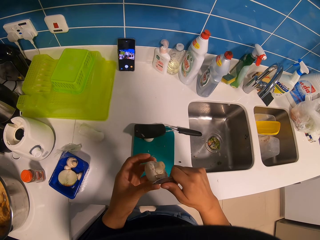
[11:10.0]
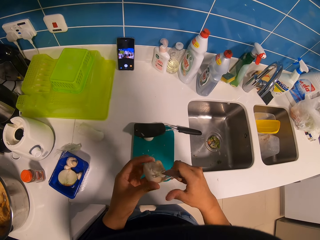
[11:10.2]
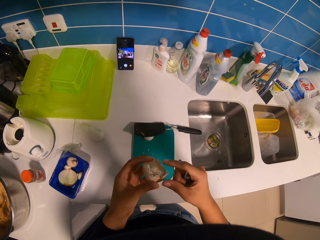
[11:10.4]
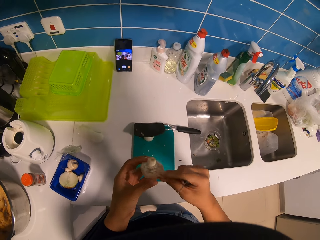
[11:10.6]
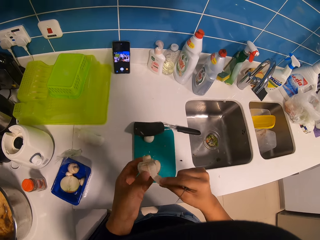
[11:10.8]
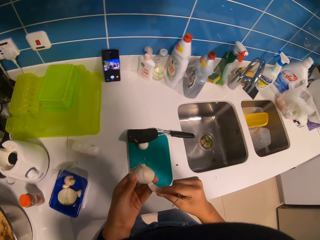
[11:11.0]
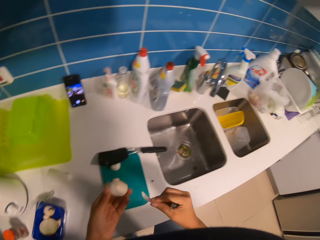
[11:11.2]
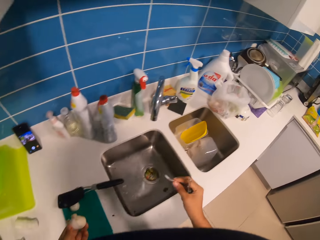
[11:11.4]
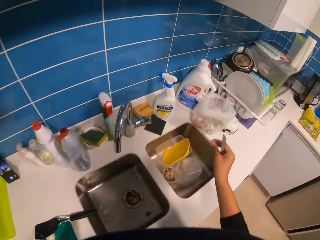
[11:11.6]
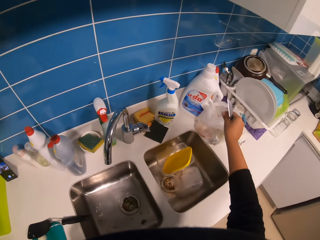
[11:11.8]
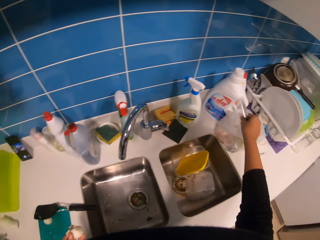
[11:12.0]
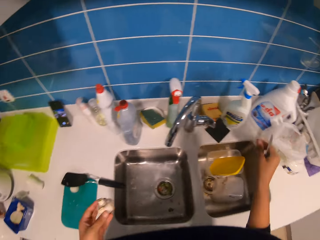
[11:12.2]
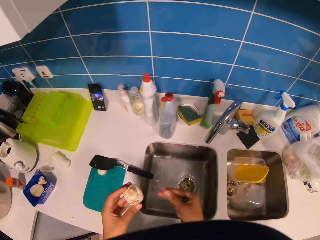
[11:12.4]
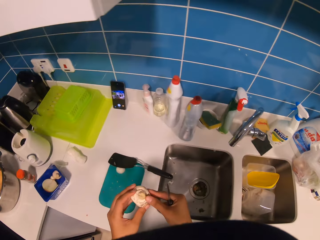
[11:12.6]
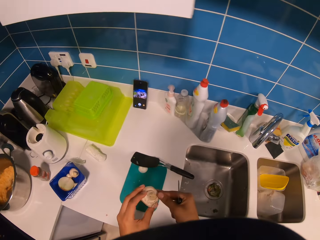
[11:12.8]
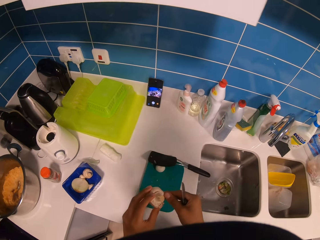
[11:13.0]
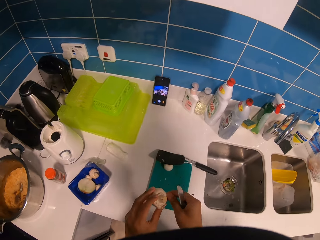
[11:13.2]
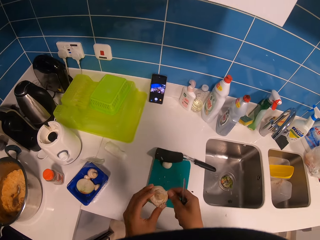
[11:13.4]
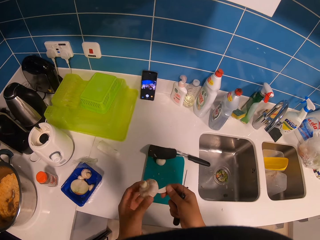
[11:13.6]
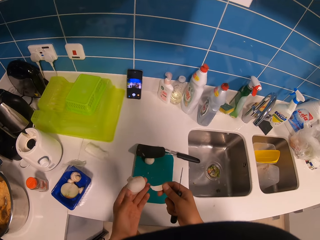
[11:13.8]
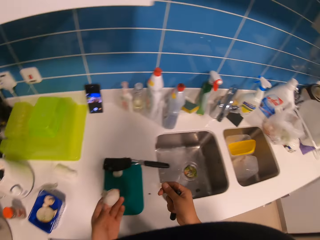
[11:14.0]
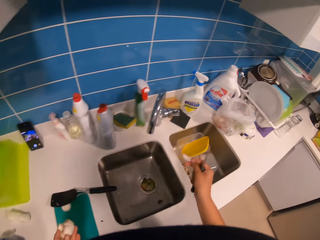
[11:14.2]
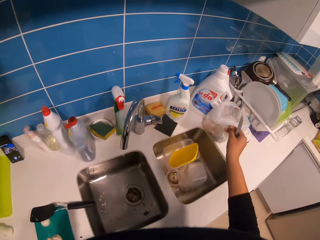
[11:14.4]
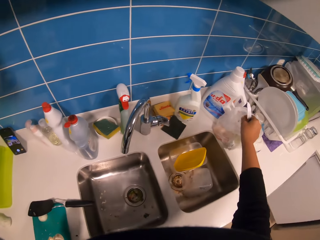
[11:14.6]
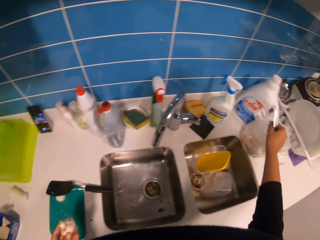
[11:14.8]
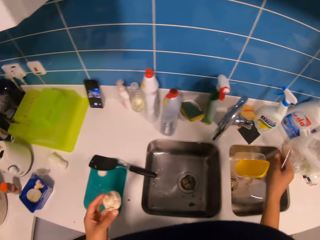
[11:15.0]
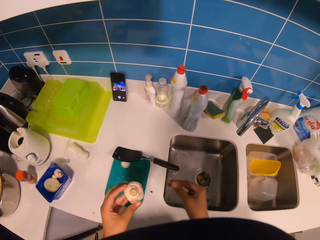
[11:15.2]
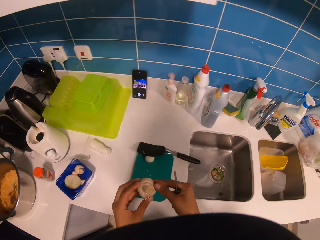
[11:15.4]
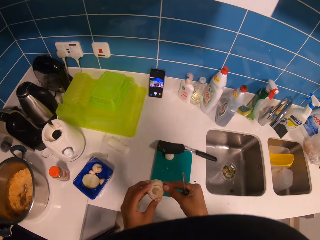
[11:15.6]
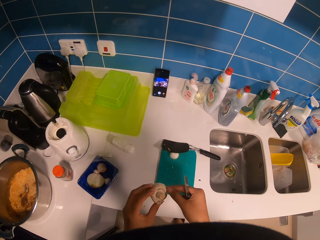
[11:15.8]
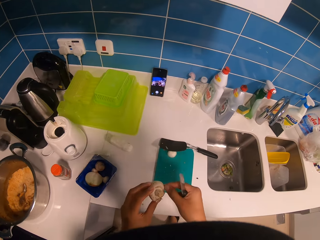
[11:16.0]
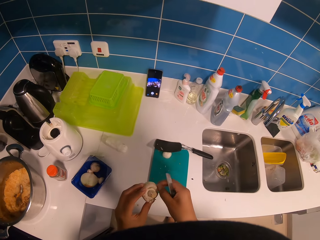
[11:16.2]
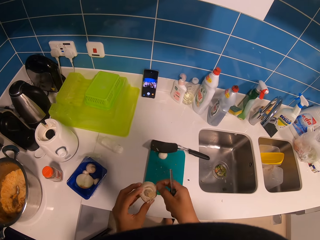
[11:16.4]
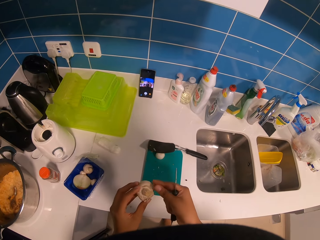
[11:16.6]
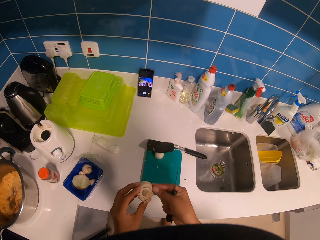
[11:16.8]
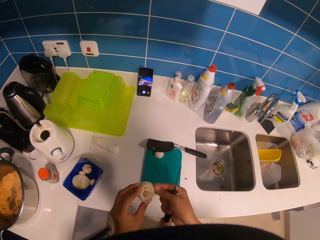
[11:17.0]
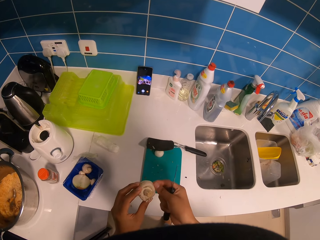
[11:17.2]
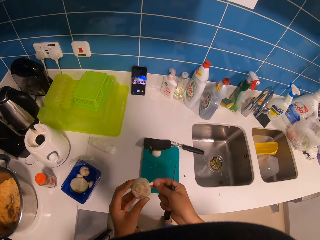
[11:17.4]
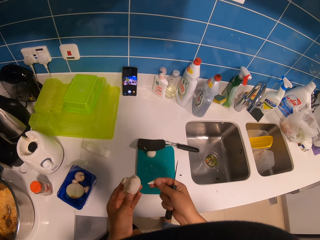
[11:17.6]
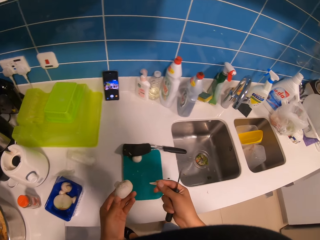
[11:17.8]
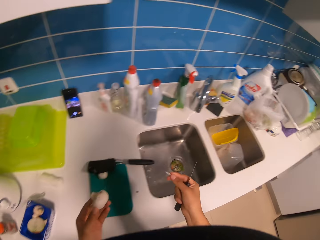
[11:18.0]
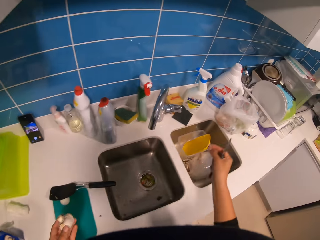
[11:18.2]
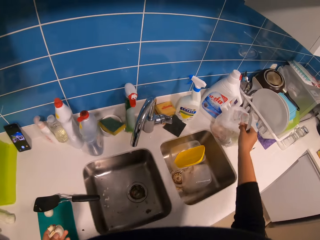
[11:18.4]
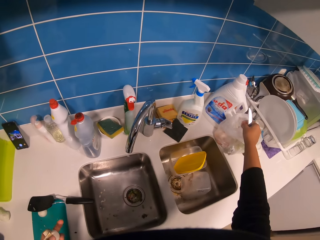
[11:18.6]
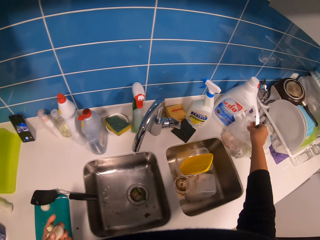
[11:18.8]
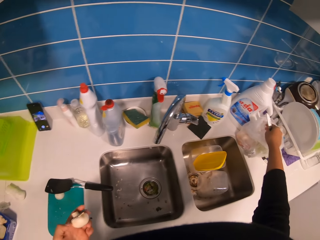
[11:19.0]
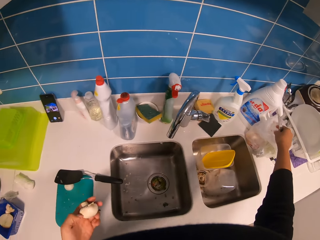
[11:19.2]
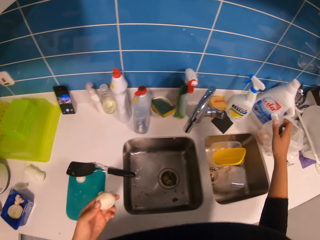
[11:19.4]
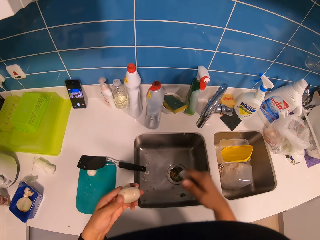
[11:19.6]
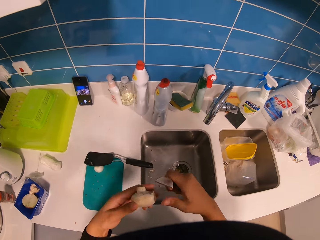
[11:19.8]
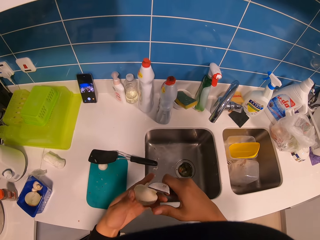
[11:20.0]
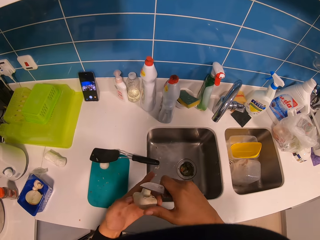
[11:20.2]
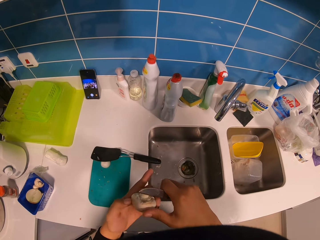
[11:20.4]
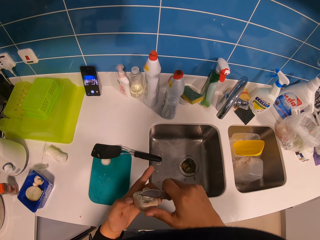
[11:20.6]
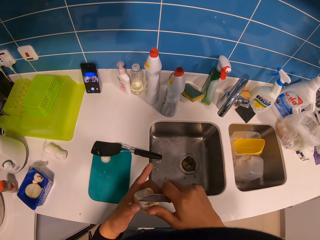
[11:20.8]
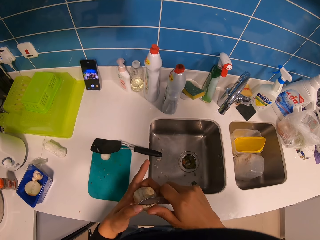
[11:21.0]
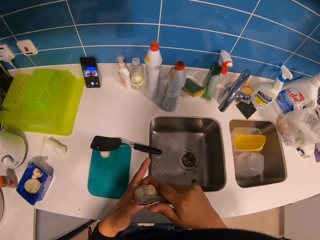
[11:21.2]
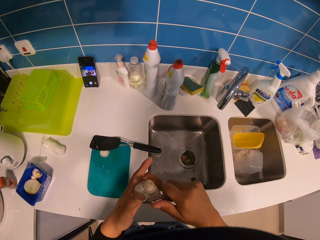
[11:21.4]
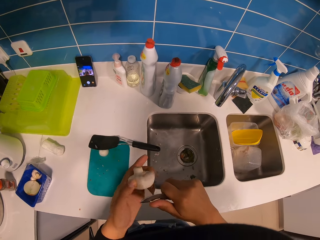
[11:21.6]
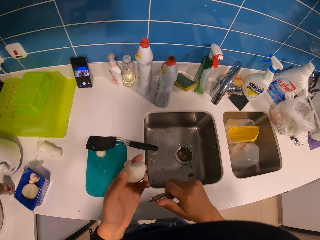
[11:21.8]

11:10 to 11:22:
The camera wearer puts mushroom coats or peels on the chopping board. They peel the mushroom or onion. They put mushroom coats on the chopping board. They peel the mushroom. They put mushroom coats on the chopping board. They remove onion peels. They chop the mushroom.

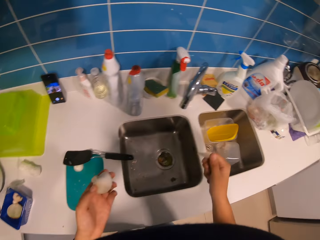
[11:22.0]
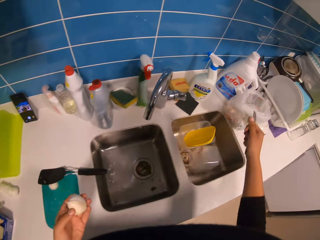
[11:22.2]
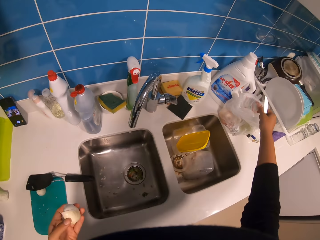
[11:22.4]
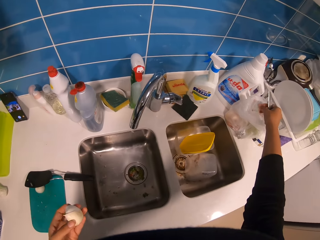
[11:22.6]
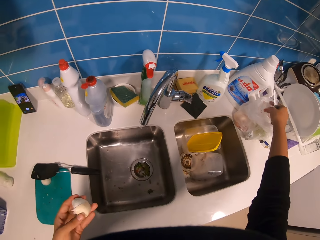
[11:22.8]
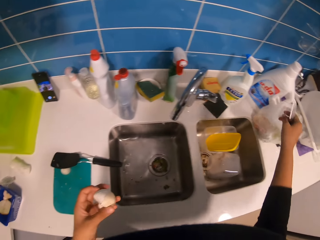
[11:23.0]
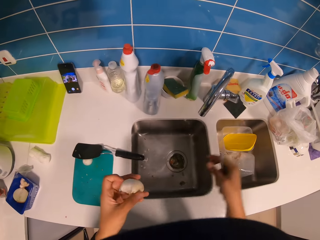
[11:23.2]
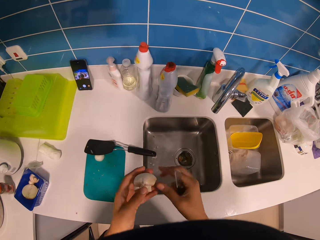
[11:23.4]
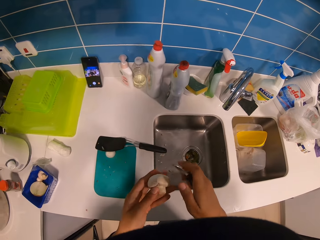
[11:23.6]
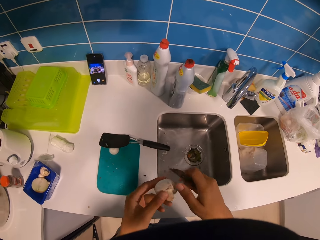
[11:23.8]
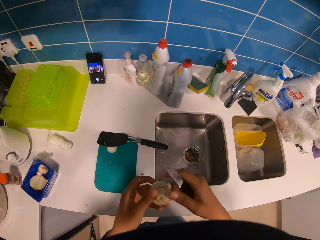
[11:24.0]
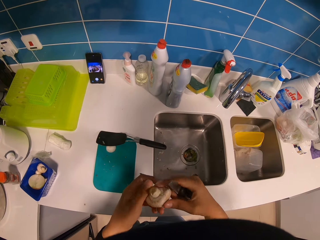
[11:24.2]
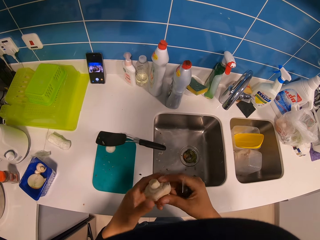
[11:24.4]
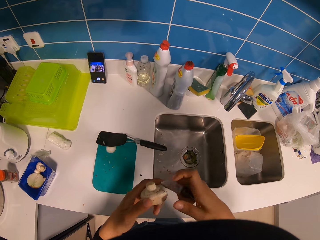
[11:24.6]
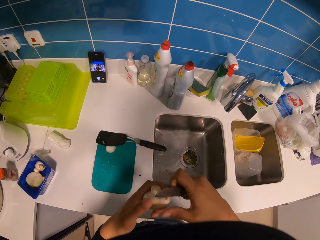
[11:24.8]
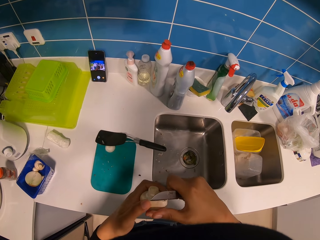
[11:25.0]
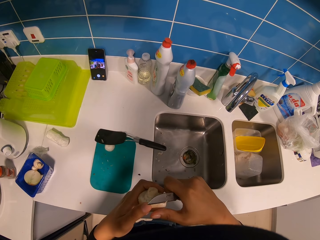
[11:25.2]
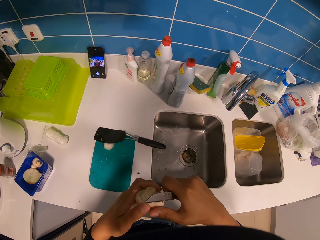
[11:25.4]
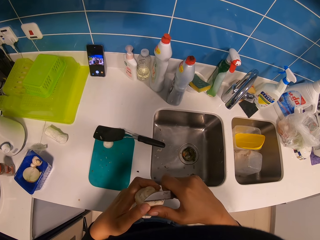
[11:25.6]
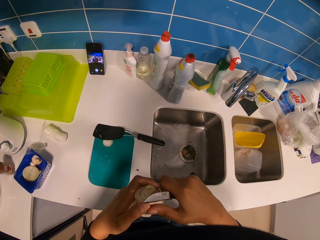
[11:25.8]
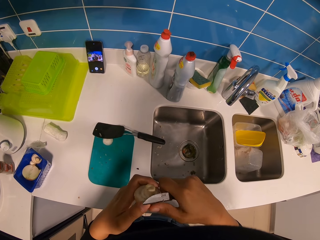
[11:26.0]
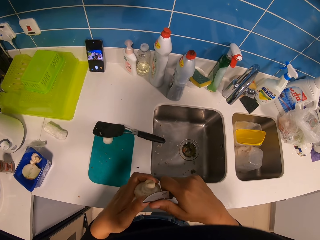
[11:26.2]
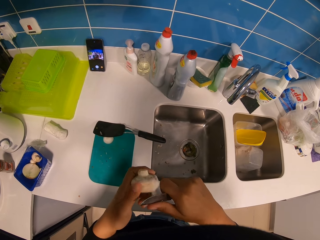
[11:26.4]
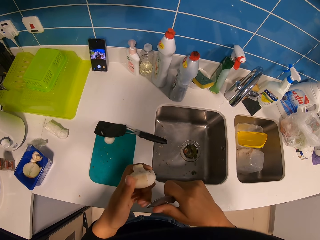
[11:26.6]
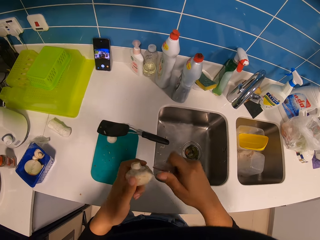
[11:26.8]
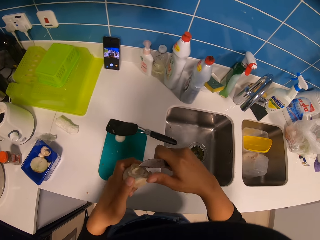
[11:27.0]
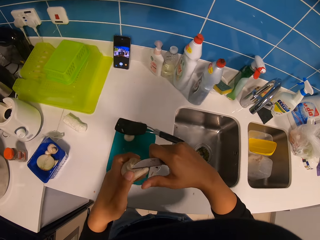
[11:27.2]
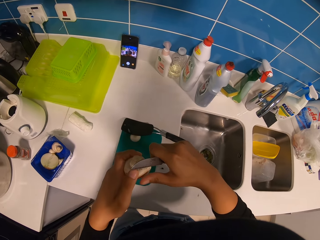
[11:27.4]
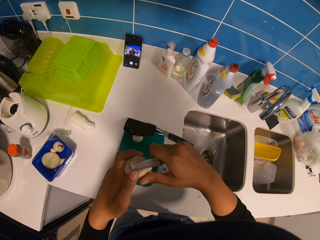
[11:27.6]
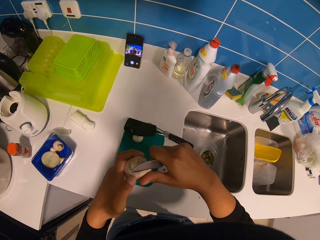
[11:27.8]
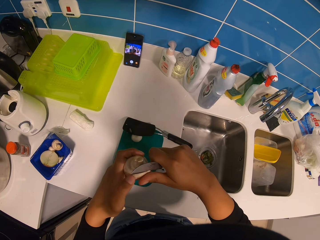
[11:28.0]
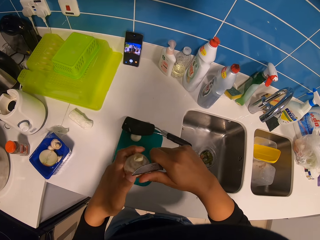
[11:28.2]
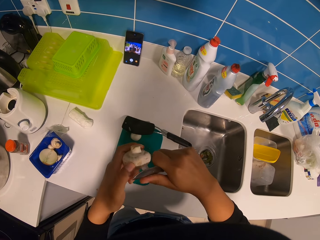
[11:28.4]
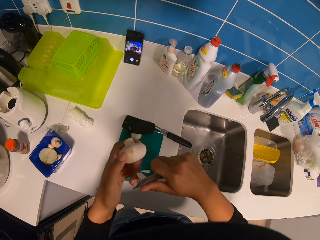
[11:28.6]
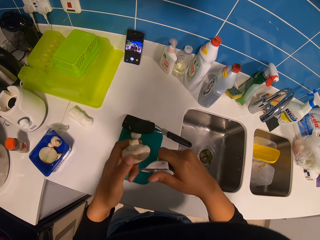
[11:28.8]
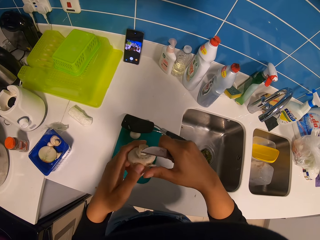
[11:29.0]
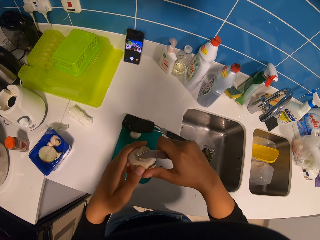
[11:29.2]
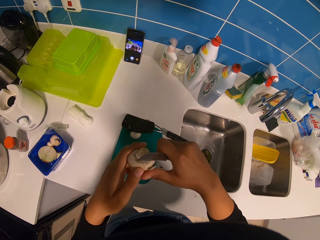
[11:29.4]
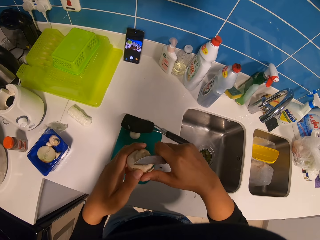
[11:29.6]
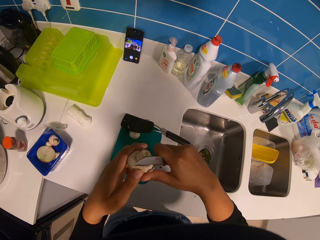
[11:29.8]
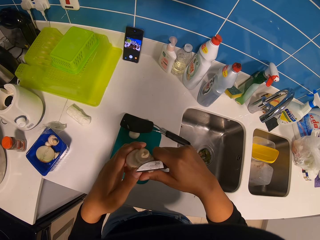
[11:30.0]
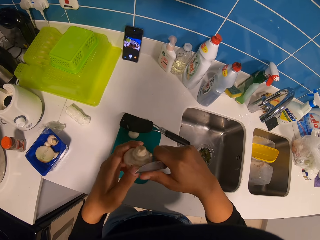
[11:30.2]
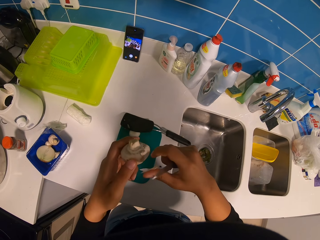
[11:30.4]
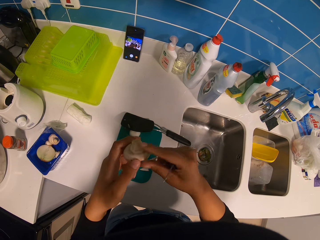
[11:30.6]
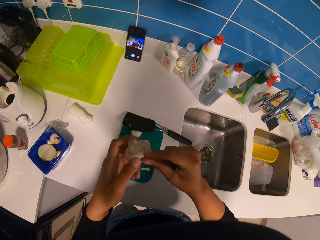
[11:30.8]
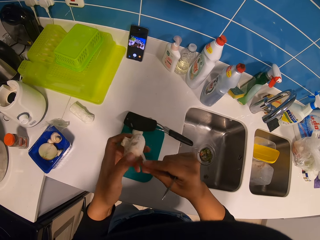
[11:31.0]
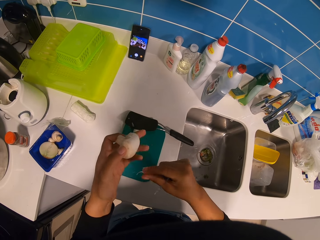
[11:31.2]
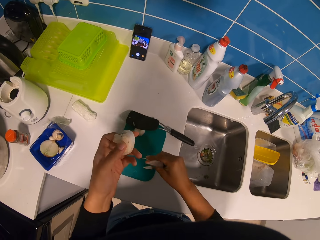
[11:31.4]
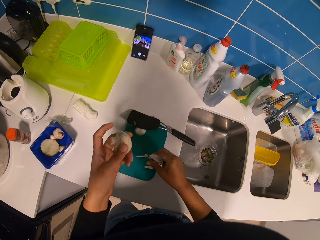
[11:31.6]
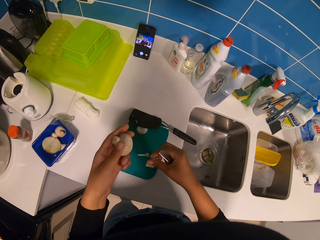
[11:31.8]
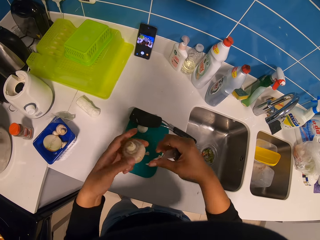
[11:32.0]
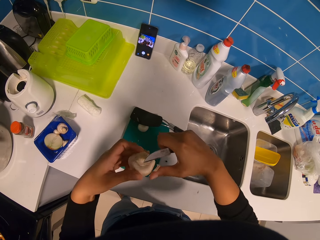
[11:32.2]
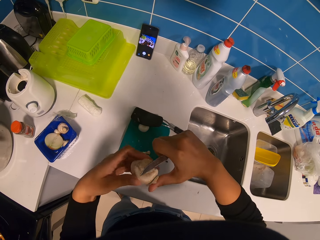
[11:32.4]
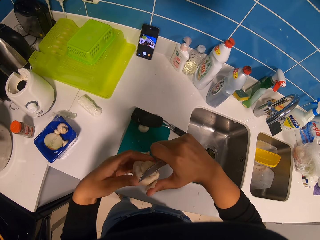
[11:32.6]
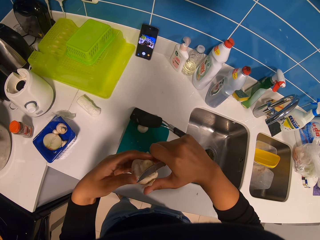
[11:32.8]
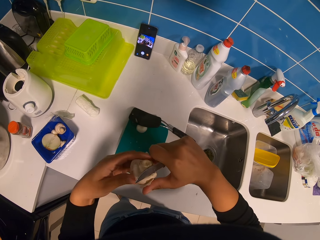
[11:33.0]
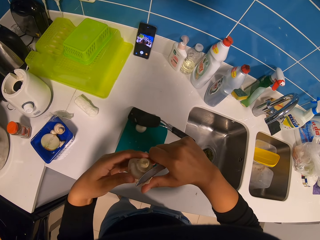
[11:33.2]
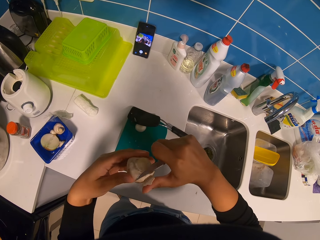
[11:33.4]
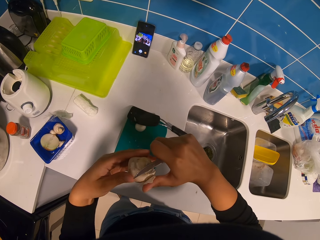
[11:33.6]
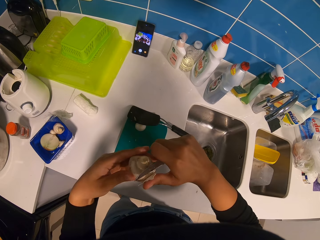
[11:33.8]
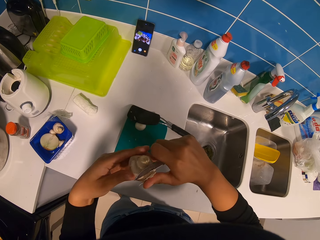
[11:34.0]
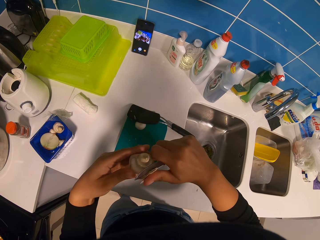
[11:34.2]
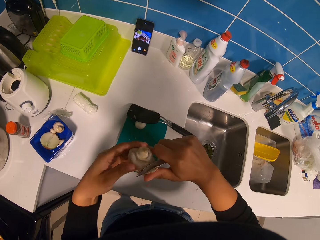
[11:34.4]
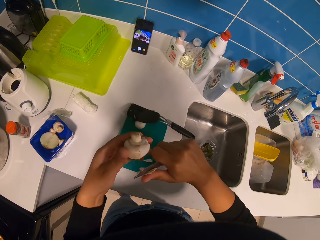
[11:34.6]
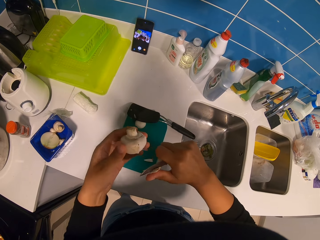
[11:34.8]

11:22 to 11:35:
The camera wearer puts mushroom coats or peels on the chopping board. They remove onion peels. They chop the mushroom. They peel the mushroom. They chop the mushroom.
